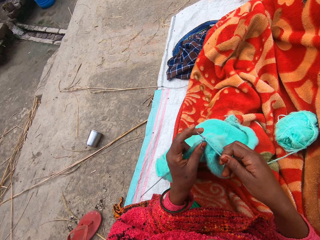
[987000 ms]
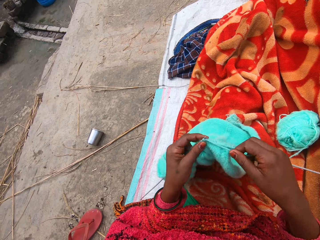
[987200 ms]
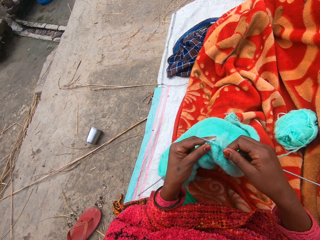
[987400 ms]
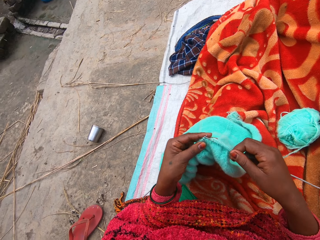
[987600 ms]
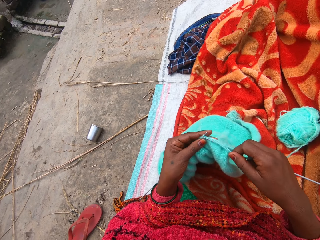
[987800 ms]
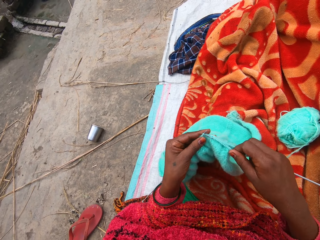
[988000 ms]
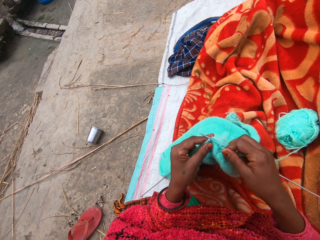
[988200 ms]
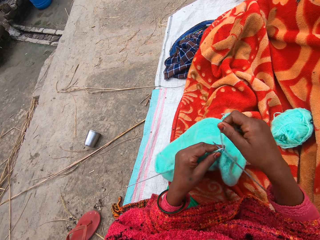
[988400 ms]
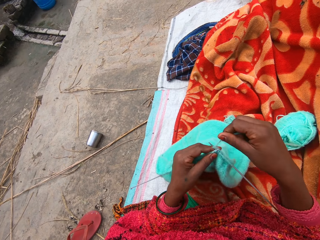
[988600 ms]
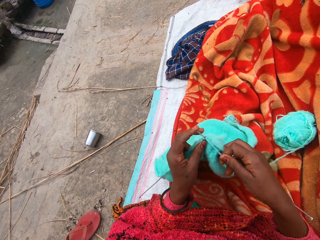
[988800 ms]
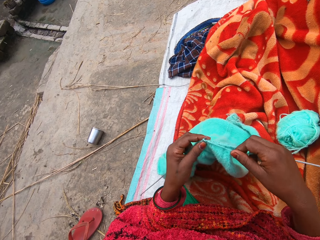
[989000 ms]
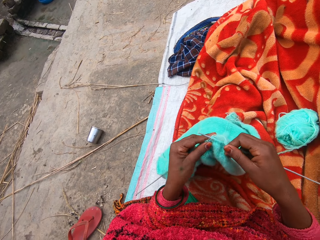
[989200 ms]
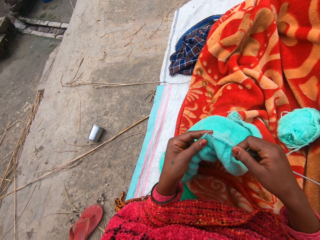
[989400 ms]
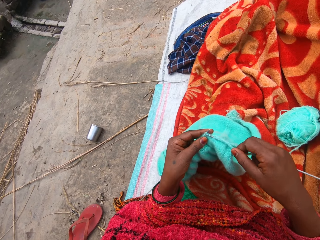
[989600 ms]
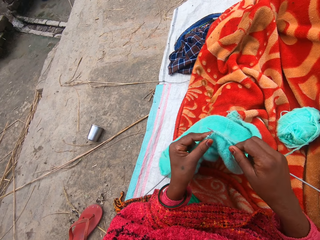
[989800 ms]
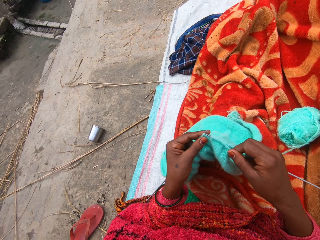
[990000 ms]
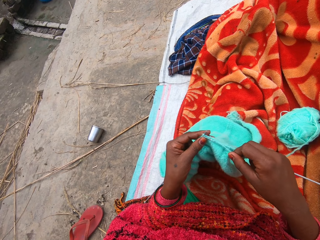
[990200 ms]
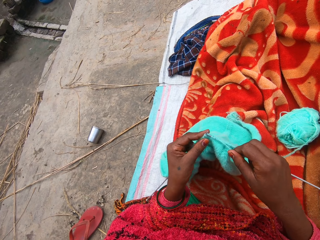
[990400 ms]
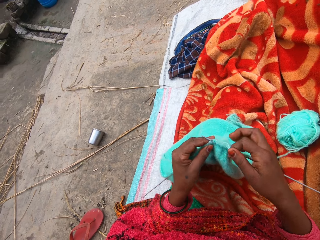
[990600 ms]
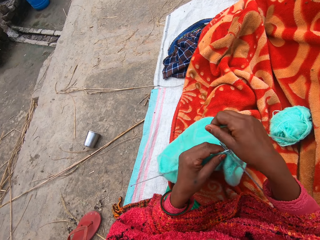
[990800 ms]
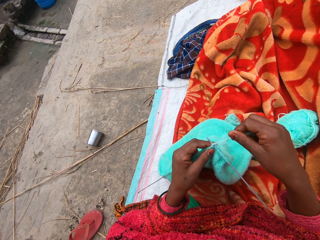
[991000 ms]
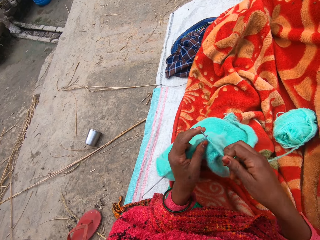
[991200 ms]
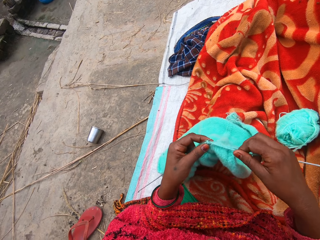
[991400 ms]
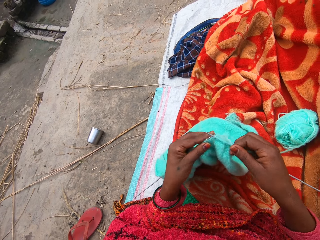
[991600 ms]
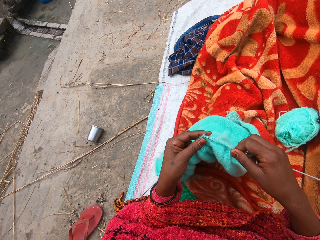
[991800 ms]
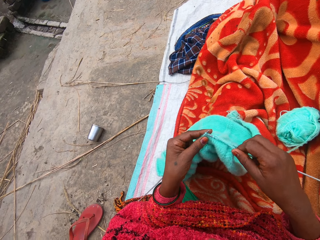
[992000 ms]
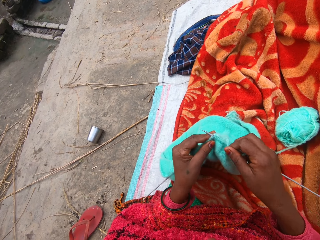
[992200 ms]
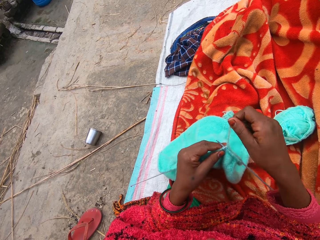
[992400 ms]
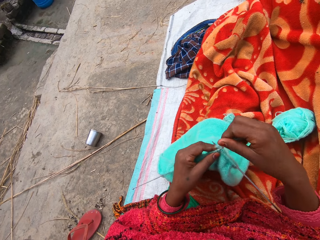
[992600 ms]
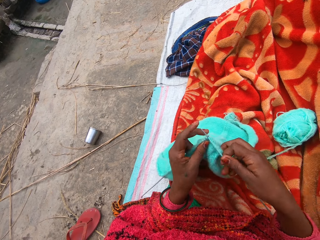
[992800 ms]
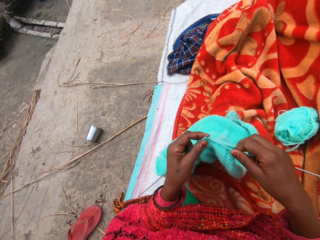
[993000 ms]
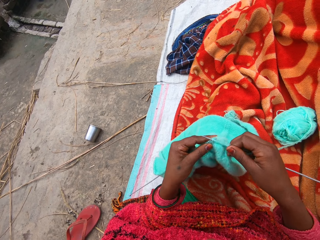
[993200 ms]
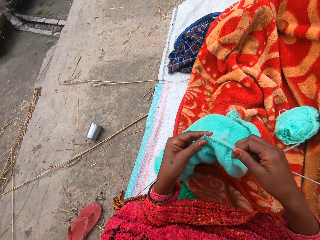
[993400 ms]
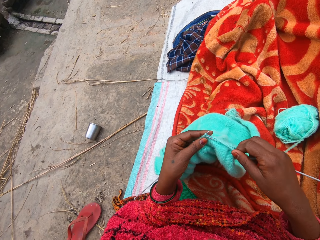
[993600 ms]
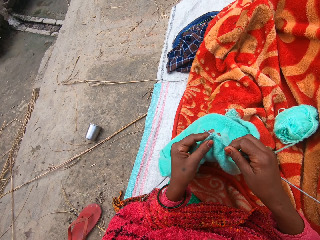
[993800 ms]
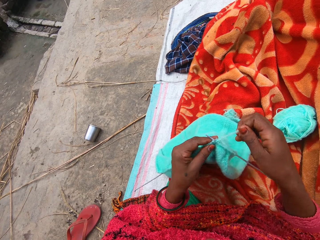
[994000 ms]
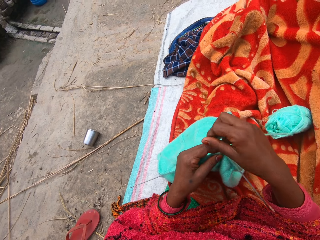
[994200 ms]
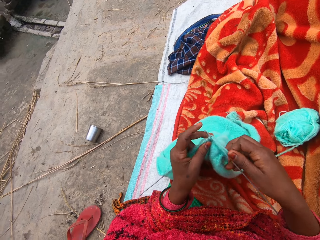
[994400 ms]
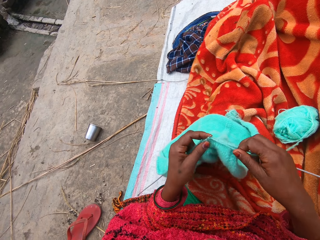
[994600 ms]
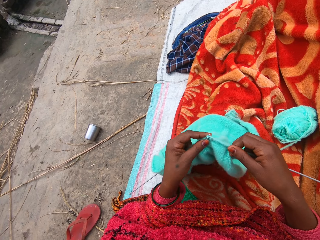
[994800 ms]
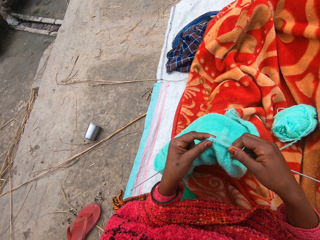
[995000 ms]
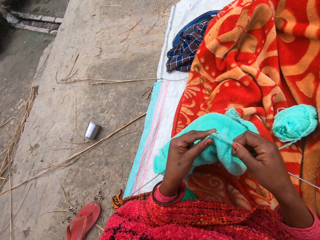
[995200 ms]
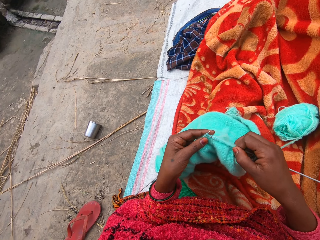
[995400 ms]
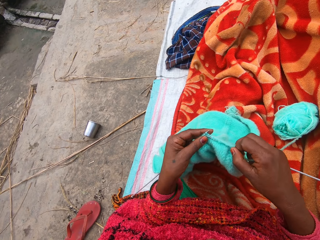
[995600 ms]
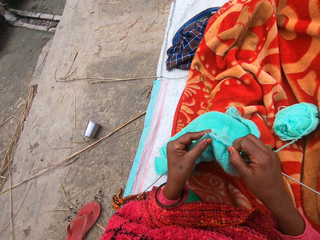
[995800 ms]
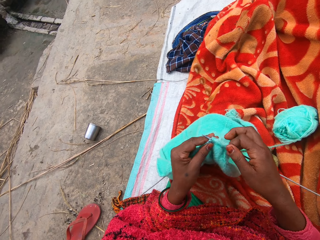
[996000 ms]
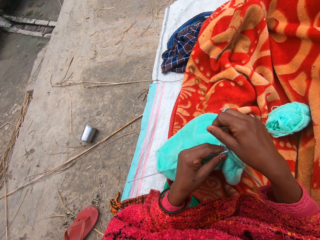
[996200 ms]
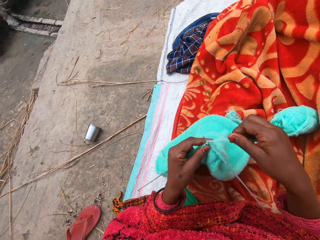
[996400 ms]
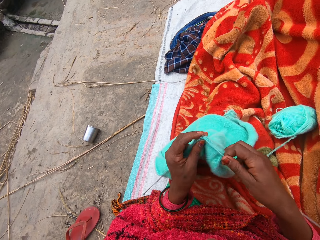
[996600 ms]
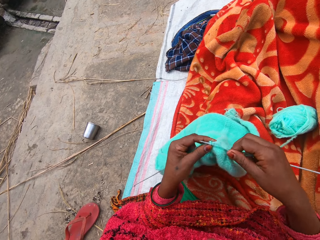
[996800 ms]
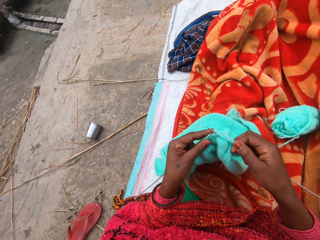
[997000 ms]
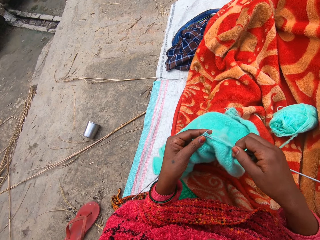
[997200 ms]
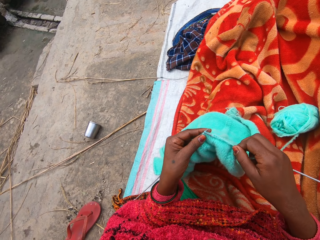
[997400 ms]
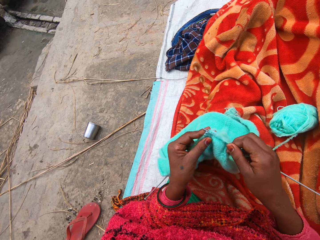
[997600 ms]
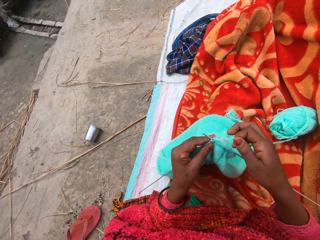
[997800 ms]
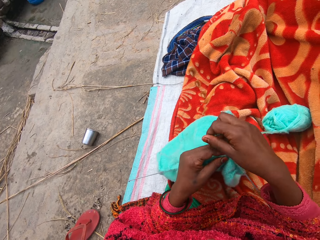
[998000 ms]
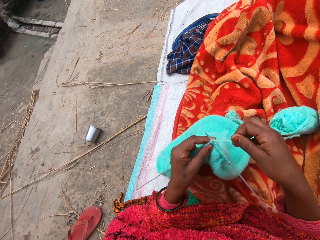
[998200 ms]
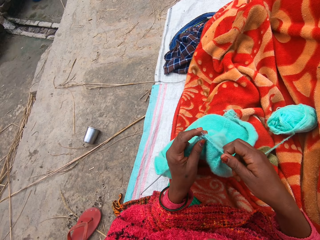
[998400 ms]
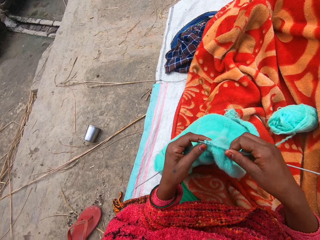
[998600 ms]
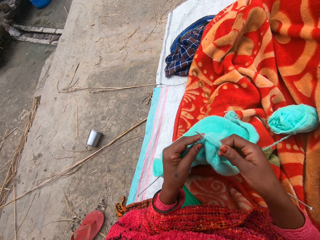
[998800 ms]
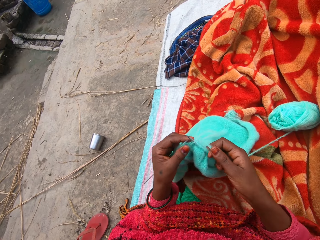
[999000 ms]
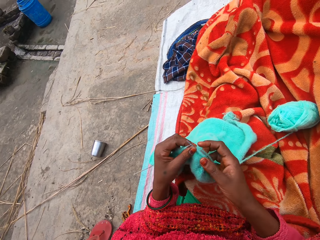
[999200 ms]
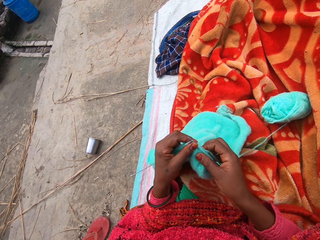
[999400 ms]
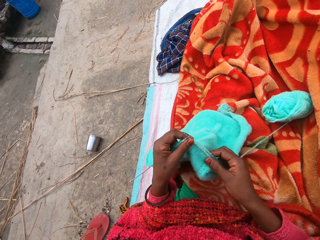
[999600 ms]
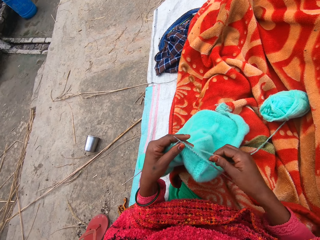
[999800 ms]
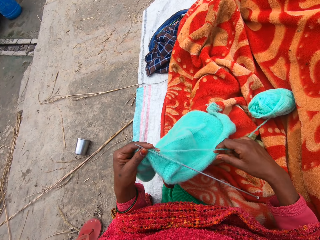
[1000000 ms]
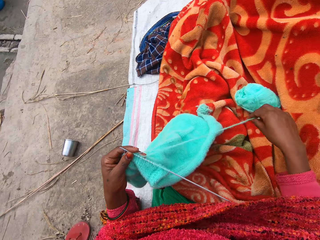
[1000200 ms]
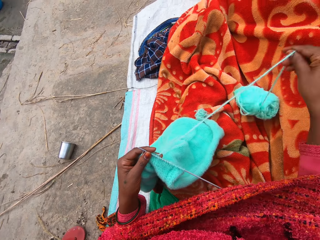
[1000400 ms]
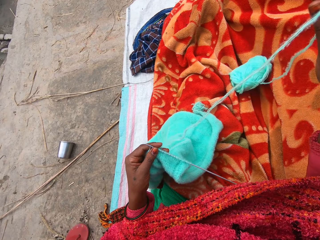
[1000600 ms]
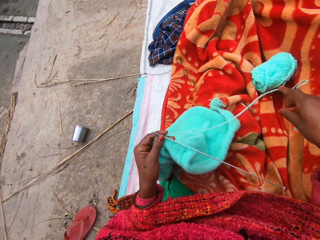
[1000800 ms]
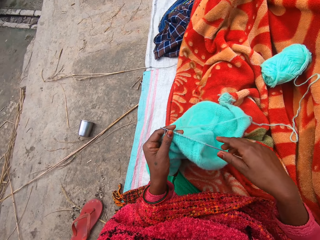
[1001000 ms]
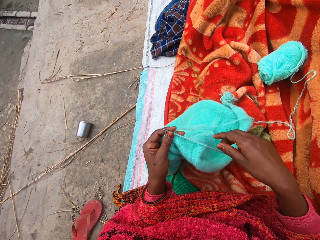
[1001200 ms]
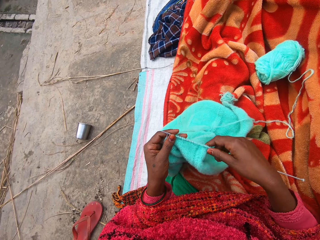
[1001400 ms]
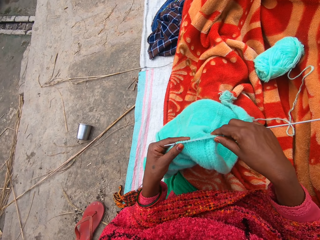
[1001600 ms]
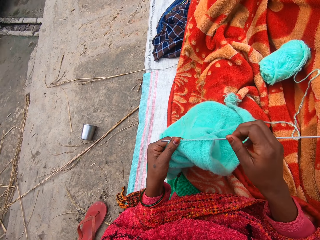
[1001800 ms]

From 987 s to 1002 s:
The camera wearer fixes the yarn on the crochet and knits the sweater. They fix the yarn on the crochet and knit the sweater. They fix the yarn on the crochet and knit the sweater. They fix the yarn on the crochet and knit the sweater. They fix the yarn on the crochet and knit the sweater. They fix the yarn on the crochet and knit the sweater. They hold the yarn, straighten the yarn and pull the thread.

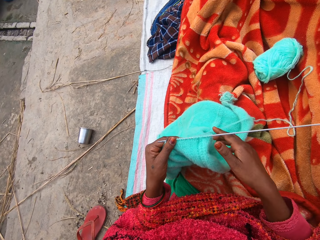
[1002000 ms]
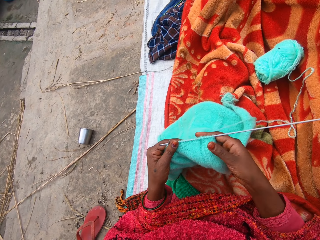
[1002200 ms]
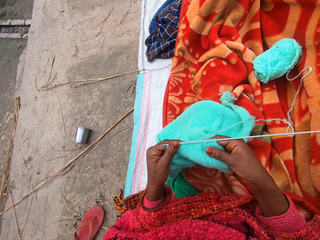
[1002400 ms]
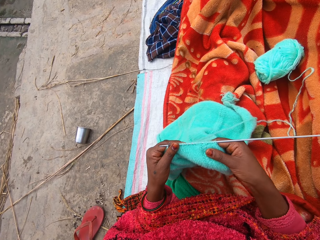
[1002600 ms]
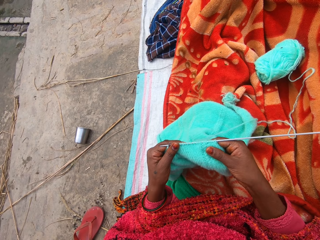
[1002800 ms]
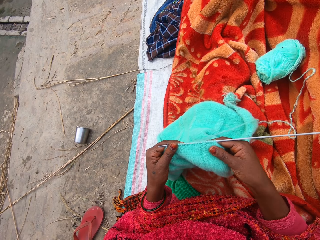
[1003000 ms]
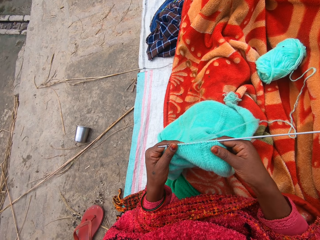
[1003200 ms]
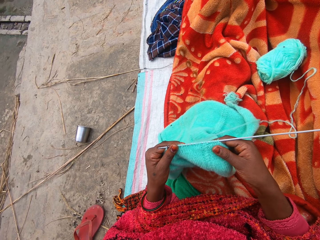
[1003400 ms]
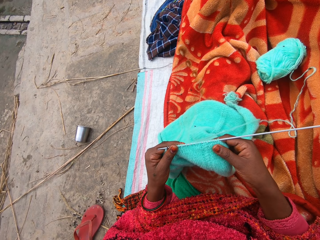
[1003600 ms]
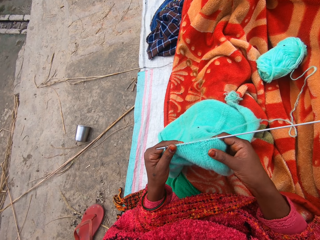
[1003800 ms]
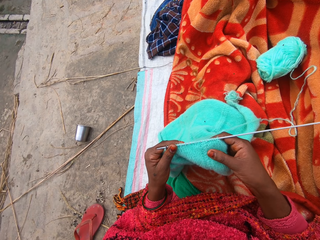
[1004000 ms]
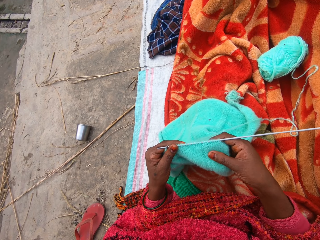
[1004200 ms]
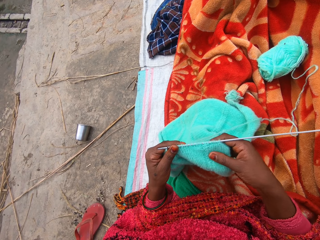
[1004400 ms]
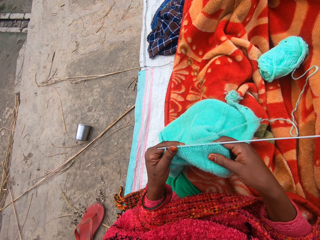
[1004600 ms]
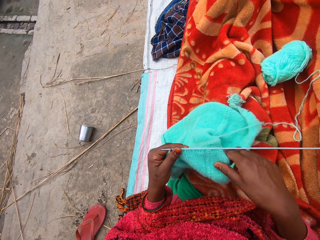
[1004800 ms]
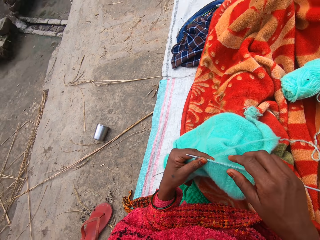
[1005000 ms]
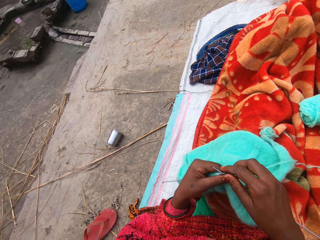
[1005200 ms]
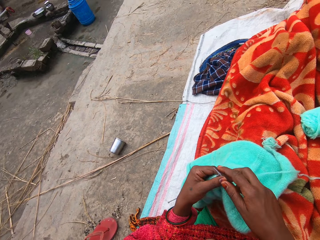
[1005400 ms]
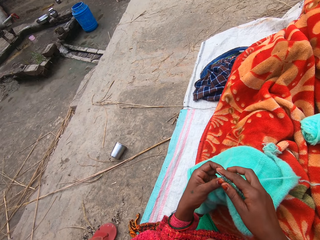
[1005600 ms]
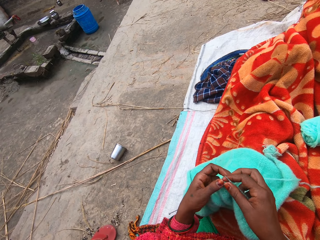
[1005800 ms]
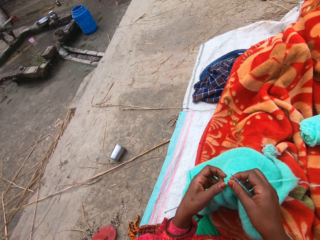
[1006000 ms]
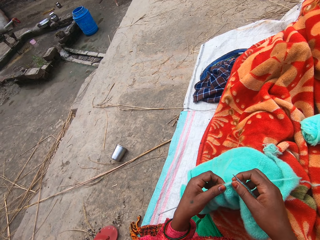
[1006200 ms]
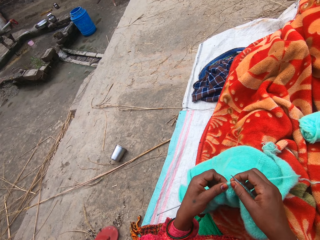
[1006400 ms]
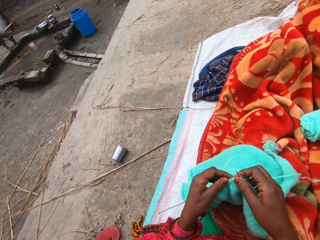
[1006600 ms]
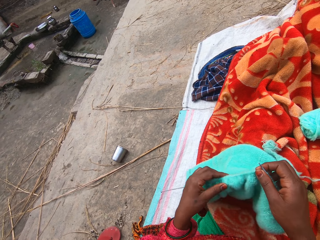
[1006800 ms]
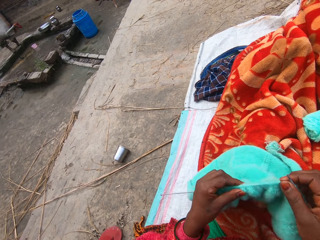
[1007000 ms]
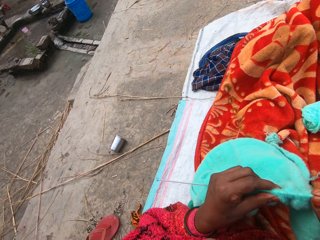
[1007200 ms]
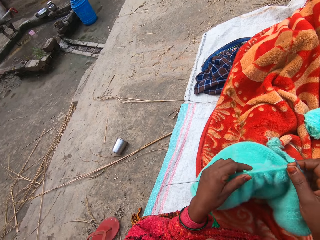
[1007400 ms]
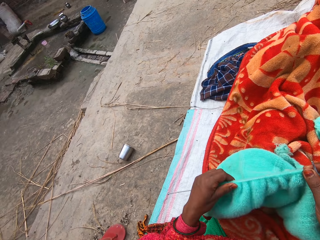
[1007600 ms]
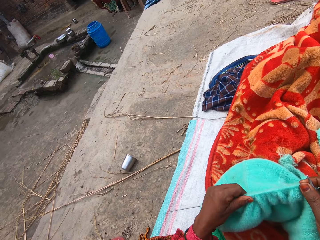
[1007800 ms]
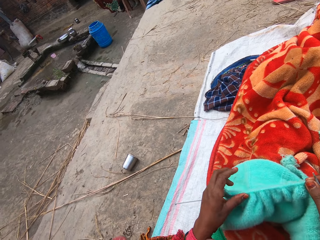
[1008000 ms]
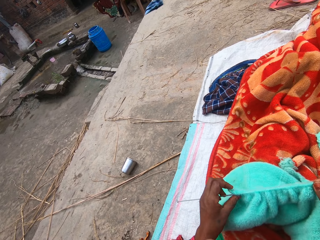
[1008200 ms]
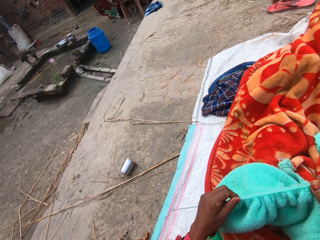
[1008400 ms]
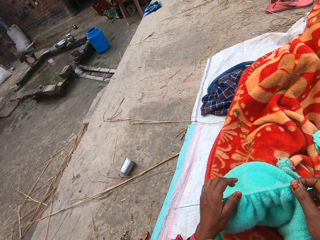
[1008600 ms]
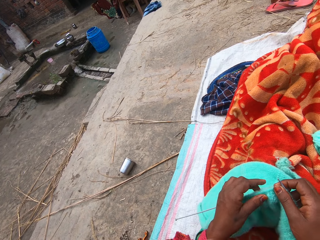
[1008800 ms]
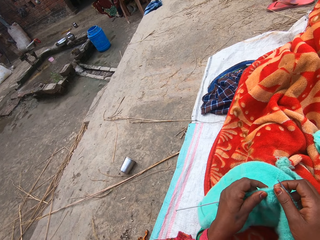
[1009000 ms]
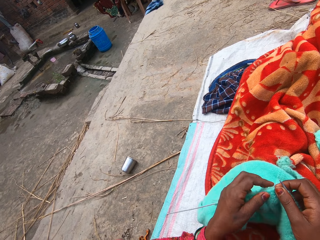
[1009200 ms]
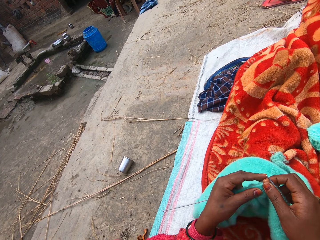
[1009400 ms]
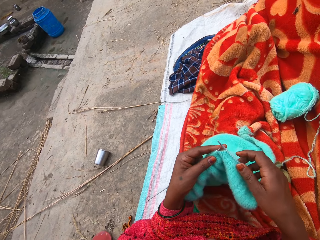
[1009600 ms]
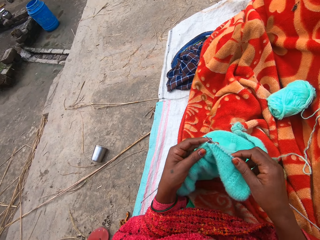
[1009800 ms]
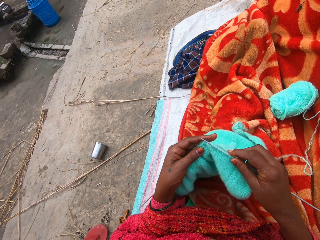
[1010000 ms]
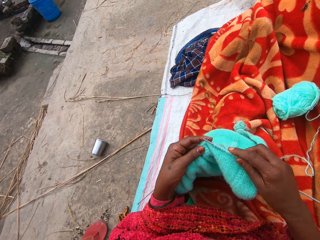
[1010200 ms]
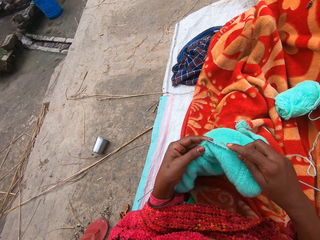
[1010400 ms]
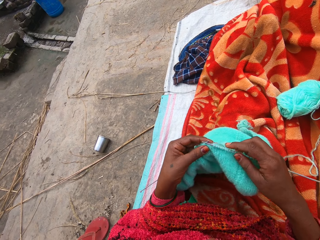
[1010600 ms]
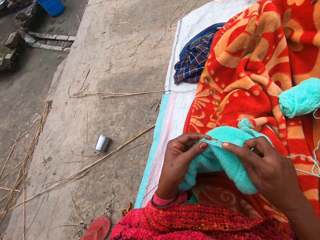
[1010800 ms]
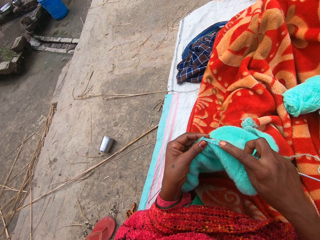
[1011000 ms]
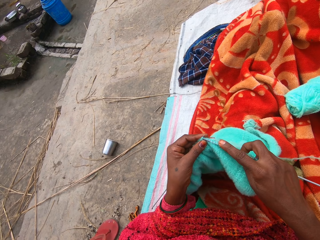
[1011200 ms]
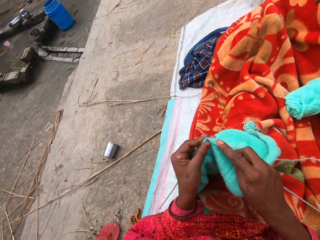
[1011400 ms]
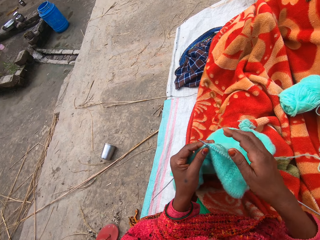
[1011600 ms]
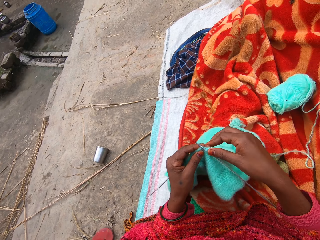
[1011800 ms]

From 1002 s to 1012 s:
The camera wearer holds the crochet. They hold the sweater. They adjust the sweater. They look at the sweater. They hold the crochet. They pull the sweater on the crochet. They hold the sweater. They continue to knit.
